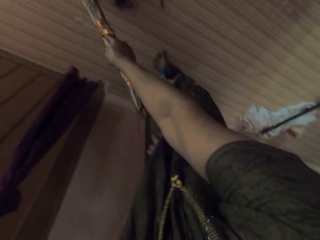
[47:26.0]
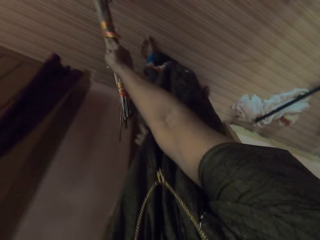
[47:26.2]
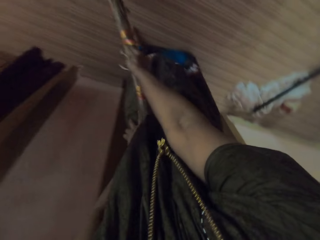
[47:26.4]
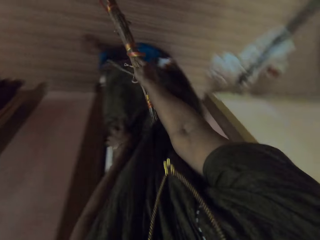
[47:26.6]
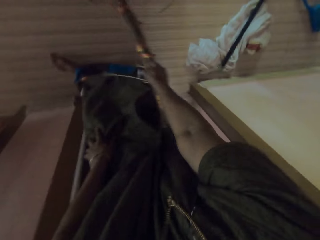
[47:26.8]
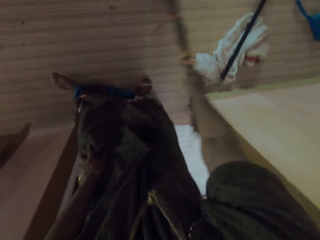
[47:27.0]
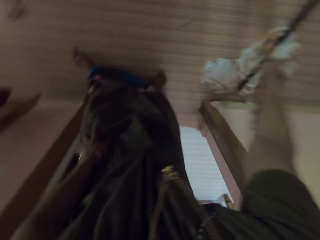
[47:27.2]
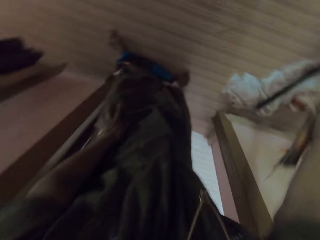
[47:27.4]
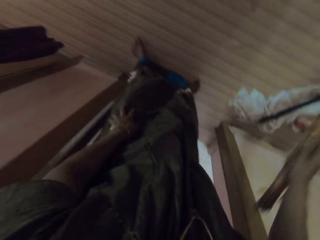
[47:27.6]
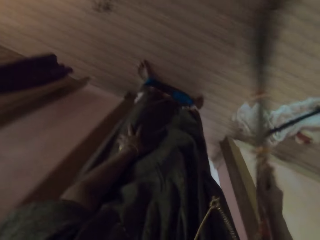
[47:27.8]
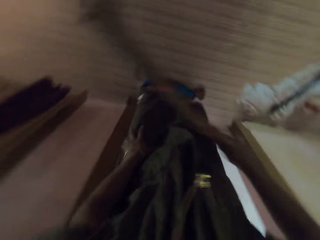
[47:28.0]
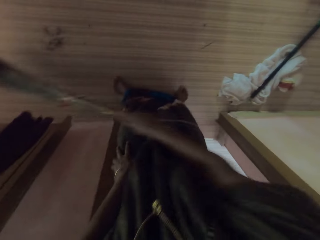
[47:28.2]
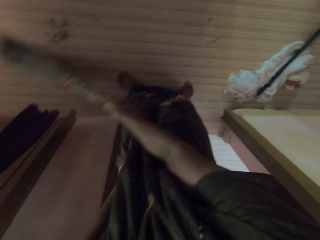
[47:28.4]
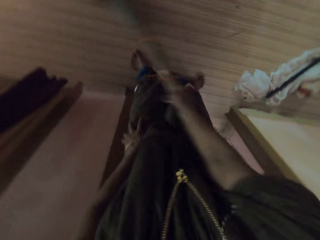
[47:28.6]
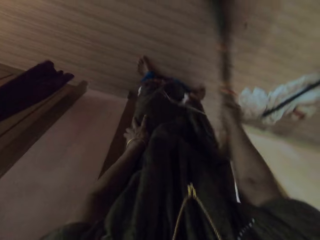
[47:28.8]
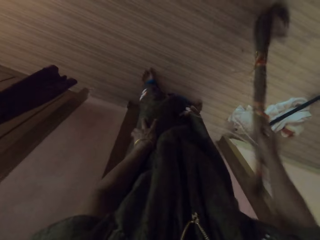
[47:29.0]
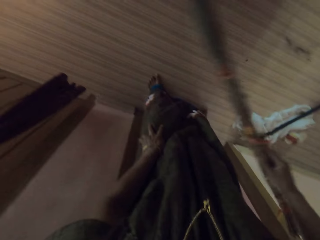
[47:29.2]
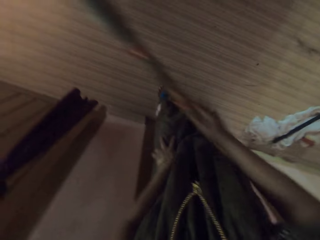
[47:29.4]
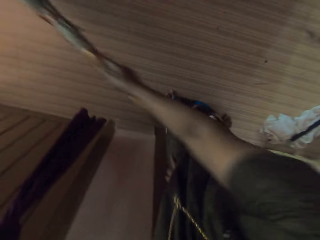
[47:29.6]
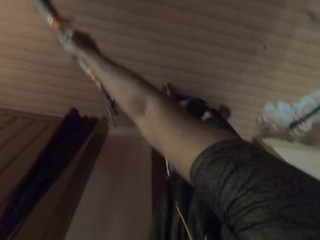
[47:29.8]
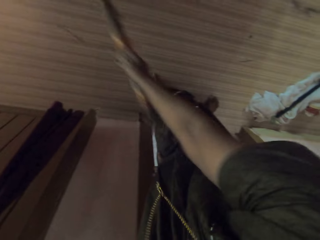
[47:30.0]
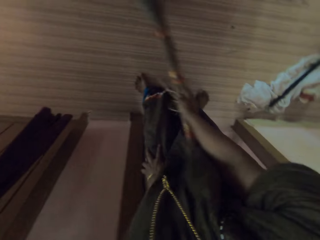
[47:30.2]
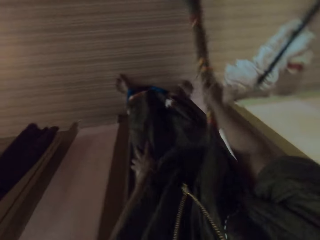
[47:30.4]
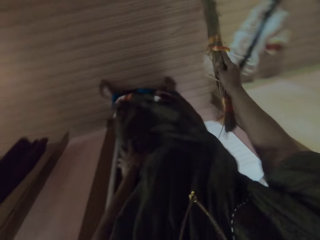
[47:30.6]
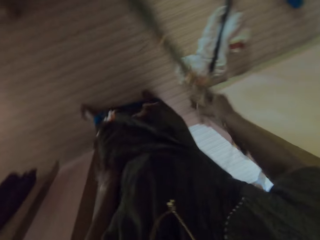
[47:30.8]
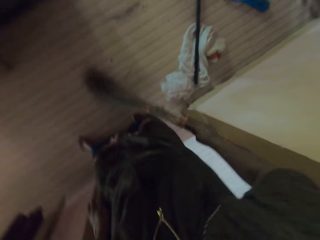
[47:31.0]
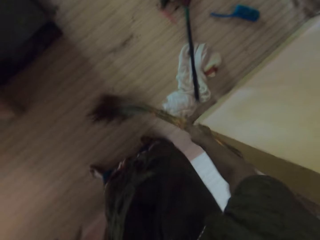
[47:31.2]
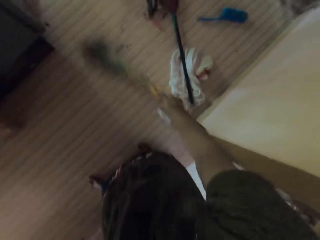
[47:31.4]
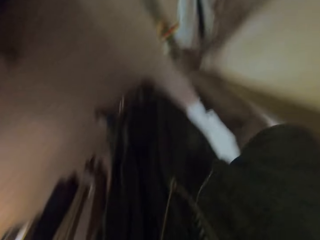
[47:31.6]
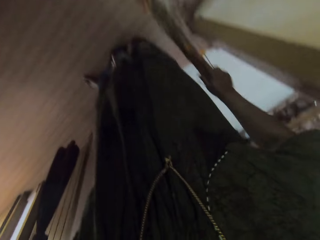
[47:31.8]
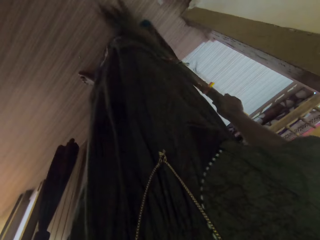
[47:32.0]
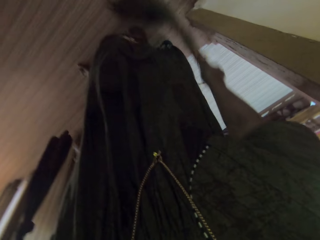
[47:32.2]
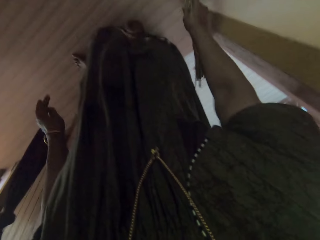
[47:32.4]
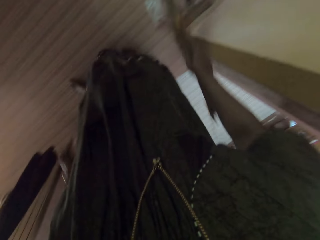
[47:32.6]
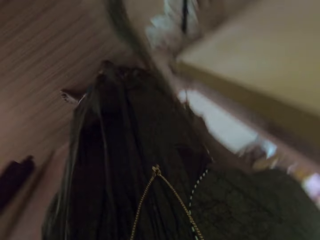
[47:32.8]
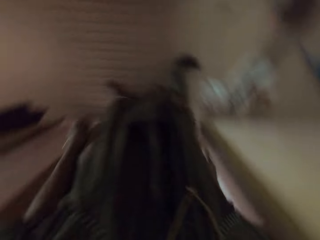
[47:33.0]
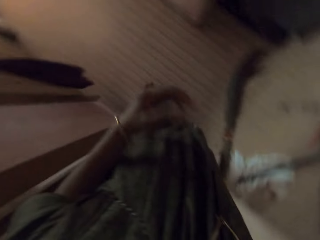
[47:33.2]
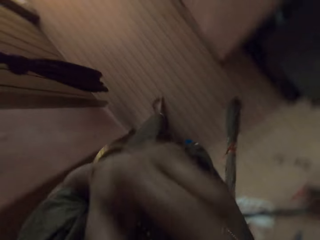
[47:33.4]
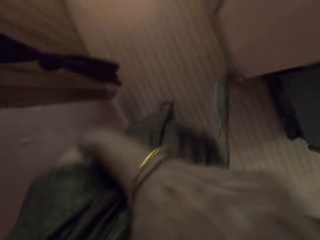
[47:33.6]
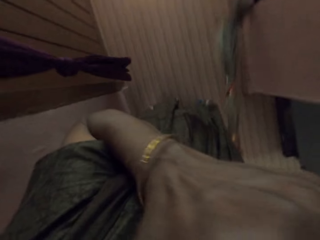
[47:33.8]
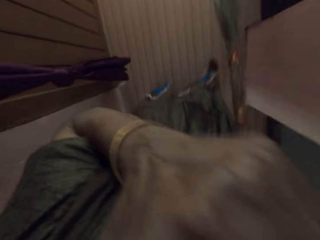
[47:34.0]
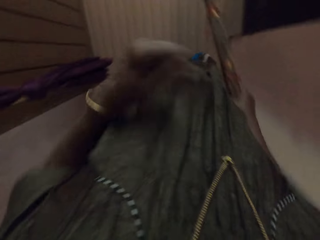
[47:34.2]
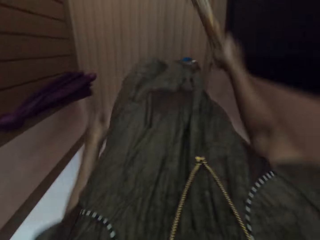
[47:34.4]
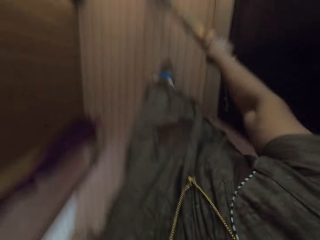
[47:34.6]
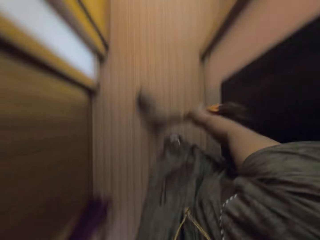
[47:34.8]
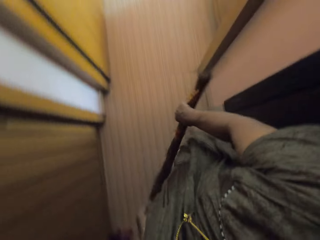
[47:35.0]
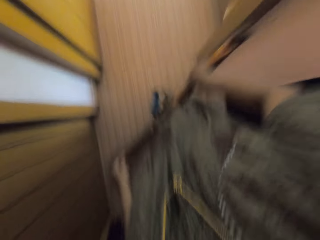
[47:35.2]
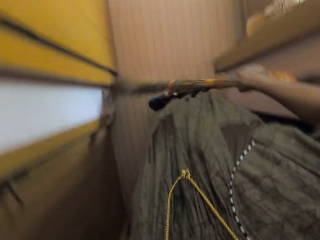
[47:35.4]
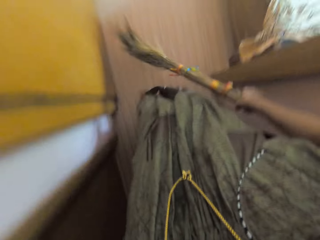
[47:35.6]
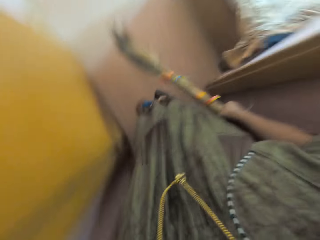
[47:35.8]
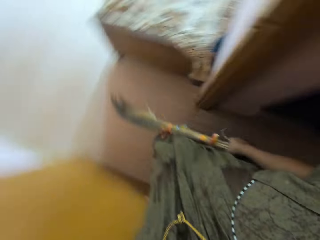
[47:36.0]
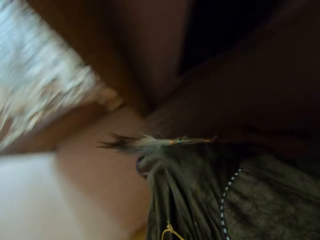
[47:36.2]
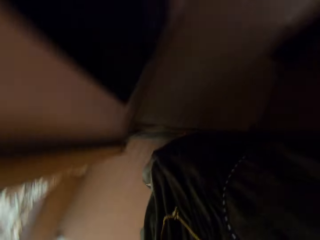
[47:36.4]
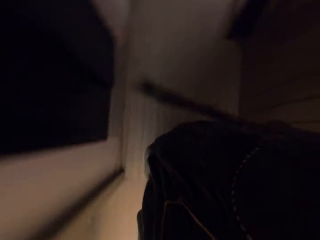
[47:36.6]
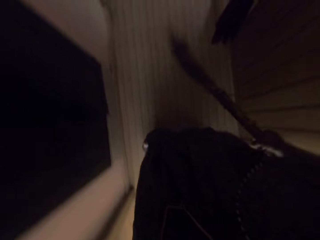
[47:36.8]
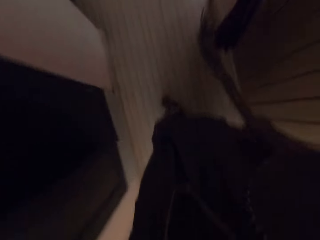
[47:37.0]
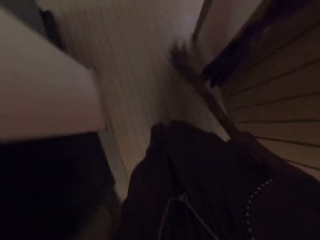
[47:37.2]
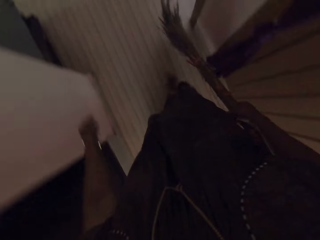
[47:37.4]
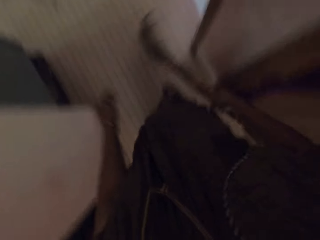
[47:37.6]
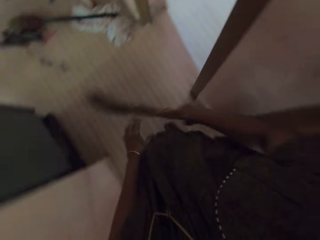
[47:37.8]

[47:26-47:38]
The camera wearer does something. They walk around the house. They sweep the floor. They walk around the house.

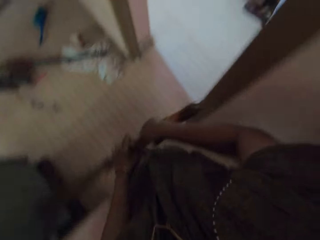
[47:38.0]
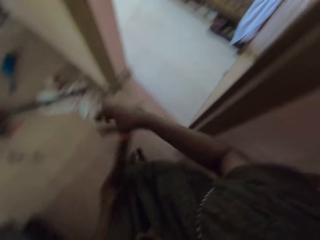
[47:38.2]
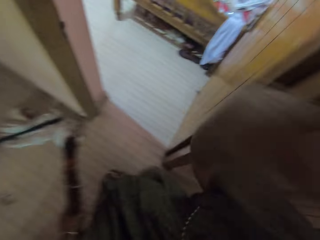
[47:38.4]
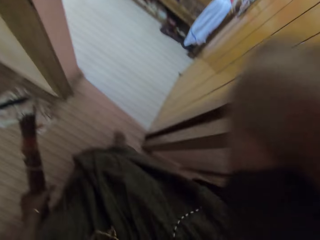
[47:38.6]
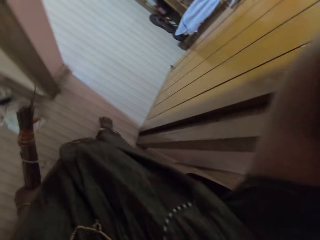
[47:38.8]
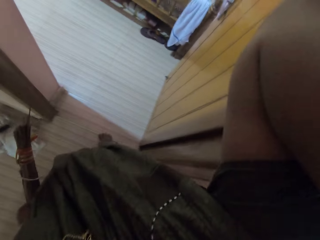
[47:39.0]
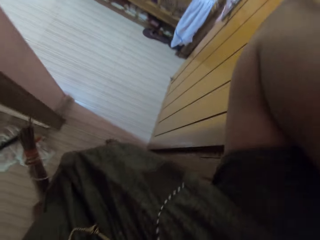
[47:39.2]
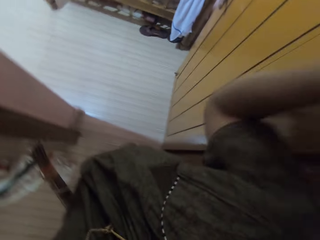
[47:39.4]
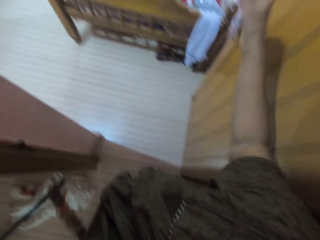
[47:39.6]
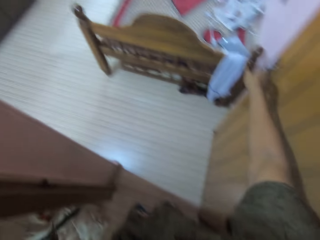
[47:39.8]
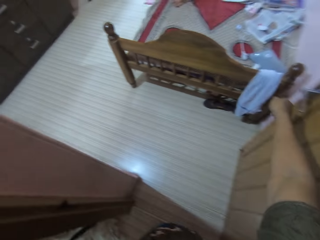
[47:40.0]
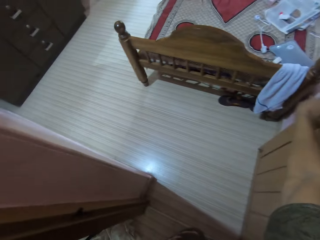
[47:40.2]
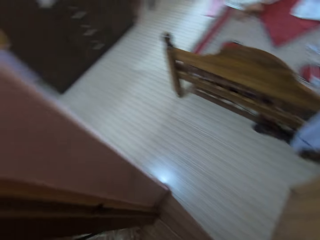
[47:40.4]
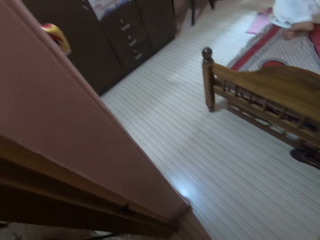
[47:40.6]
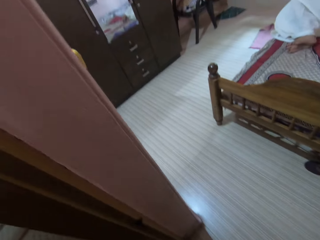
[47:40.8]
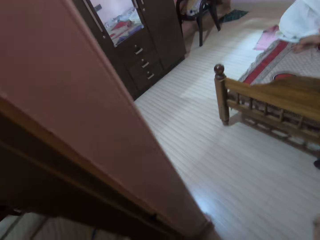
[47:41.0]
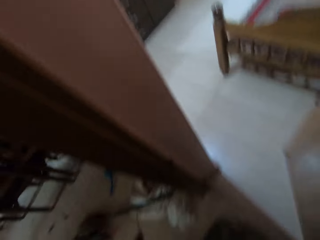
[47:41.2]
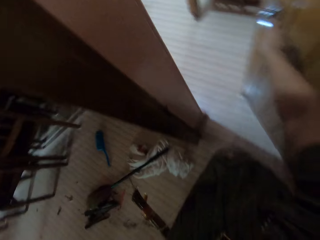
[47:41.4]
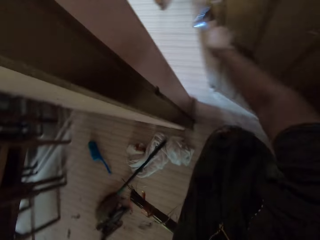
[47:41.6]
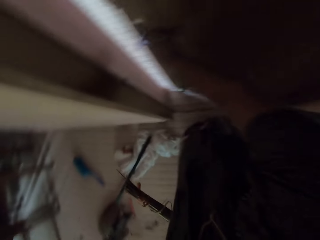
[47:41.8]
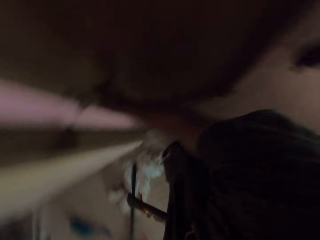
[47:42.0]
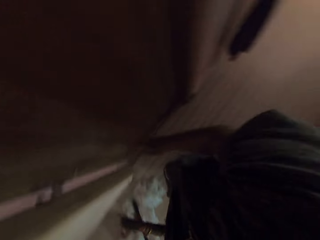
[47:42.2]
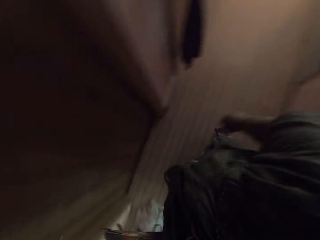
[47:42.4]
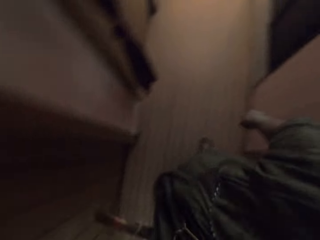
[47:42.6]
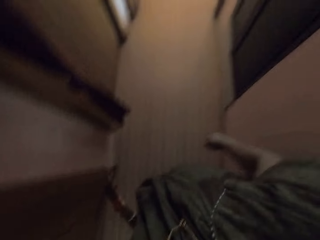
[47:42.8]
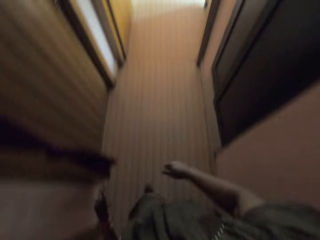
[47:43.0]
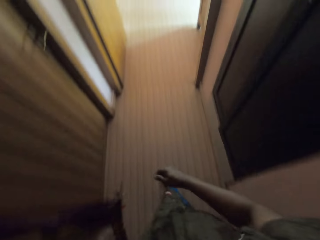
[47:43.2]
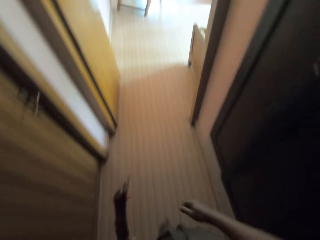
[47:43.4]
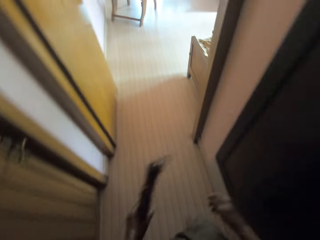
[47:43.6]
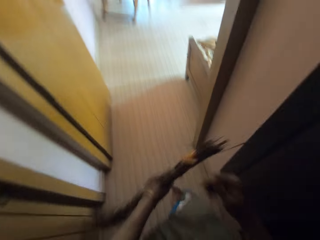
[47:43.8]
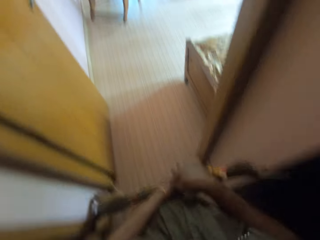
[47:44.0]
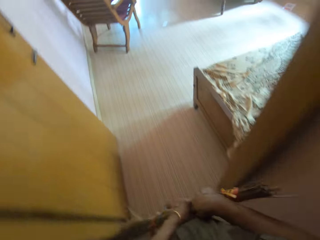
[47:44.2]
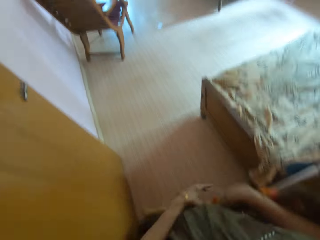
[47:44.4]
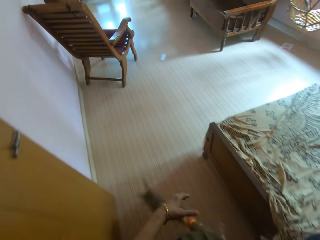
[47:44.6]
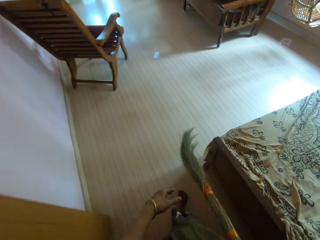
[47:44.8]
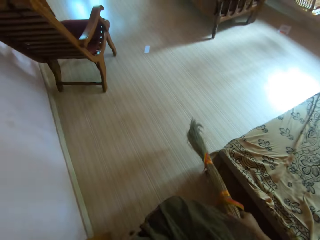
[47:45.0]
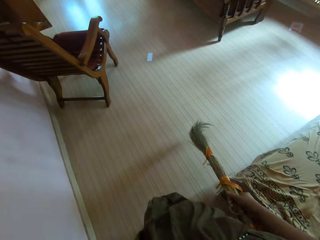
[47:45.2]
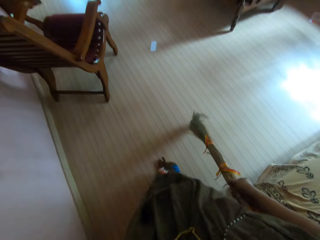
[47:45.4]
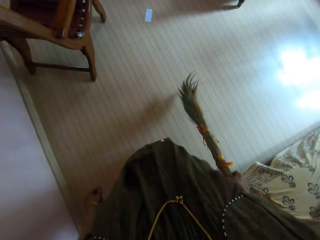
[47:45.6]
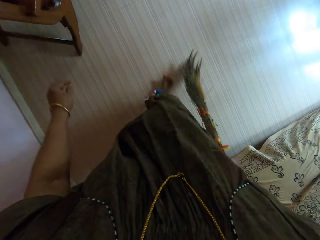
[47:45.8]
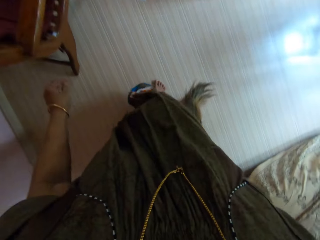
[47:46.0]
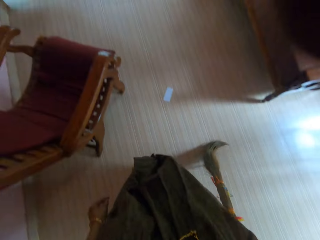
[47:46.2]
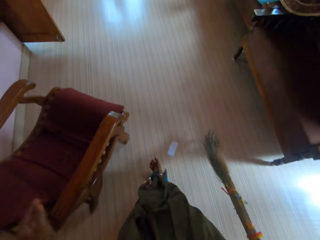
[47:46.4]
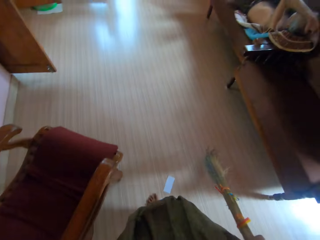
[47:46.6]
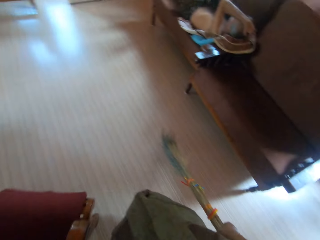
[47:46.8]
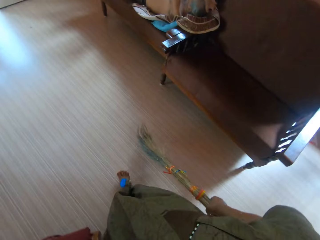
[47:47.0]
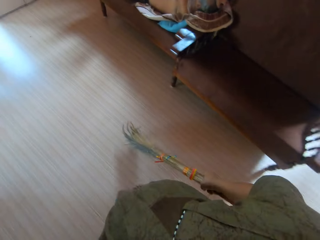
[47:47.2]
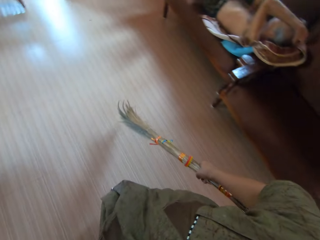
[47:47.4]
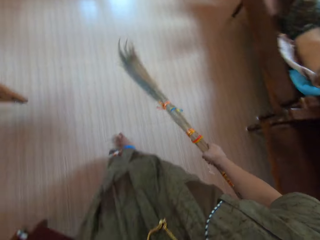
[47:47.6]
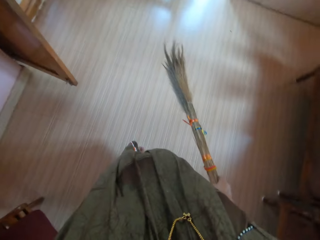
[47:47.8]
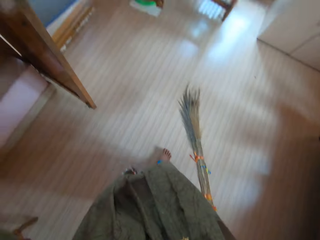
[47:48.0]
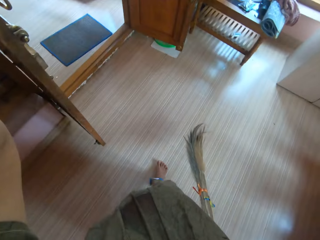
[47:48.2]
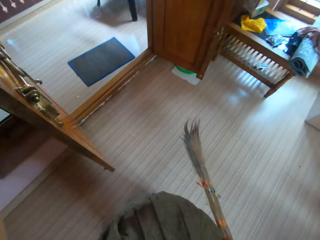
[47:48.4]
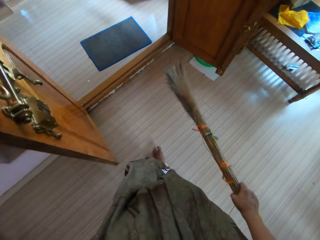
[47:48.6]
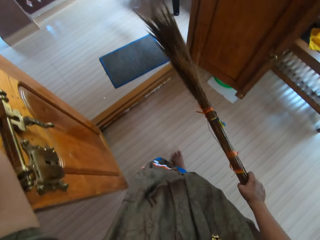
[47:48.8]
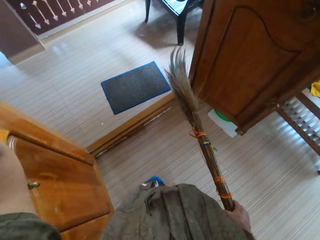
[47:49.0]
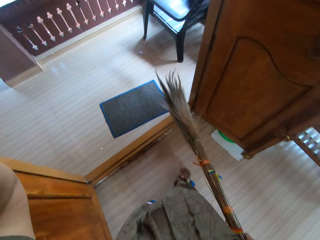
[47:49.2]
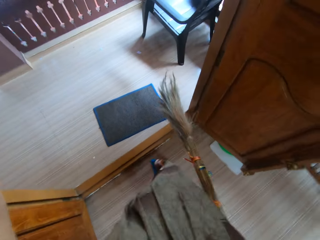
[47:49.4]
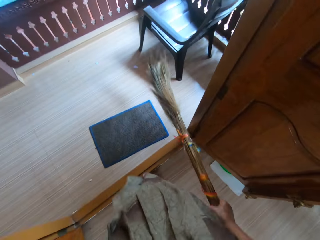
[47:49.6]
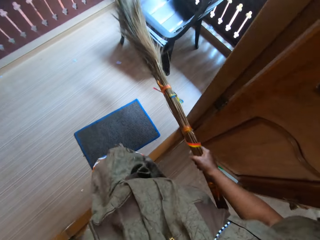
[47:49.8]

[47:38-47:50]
The camera wearer holds the broom with her left hand. She passes the broom to her left hand. She does something. She touches her head with her right hand. She closes the room door with the door handle in her right hand. She walks around the house. She holds the broom with her right hand. She passes the broom to her right hand. A person lies on a couch.
